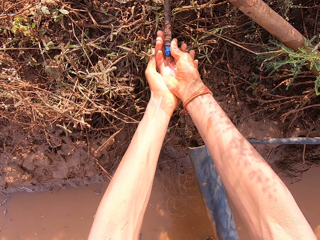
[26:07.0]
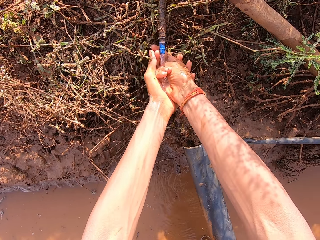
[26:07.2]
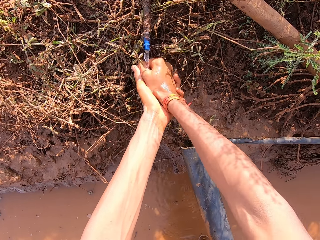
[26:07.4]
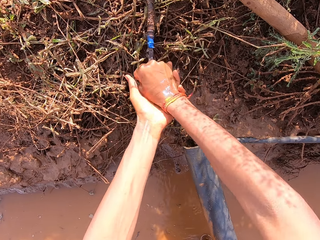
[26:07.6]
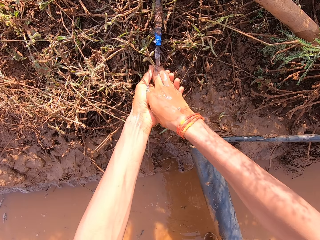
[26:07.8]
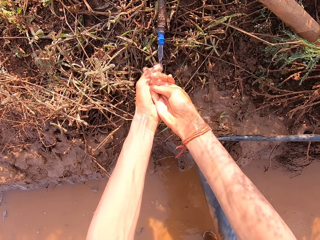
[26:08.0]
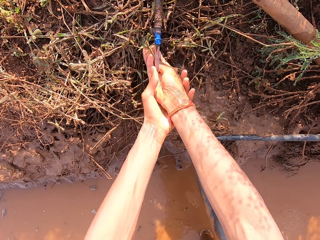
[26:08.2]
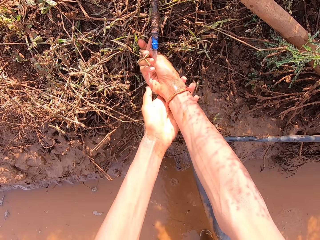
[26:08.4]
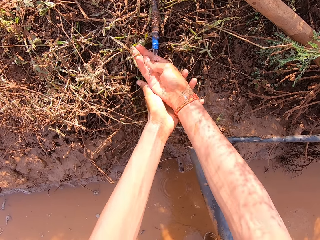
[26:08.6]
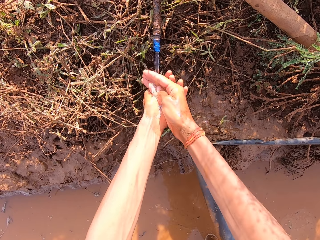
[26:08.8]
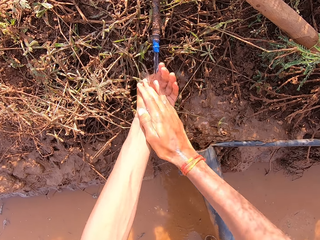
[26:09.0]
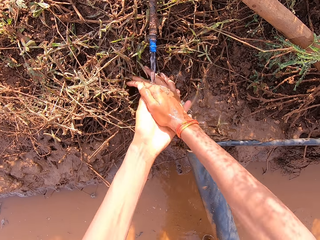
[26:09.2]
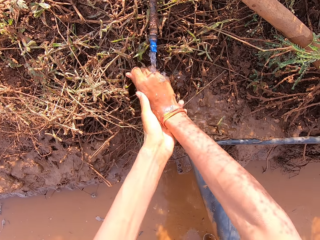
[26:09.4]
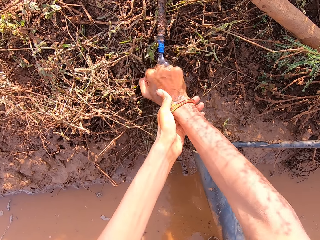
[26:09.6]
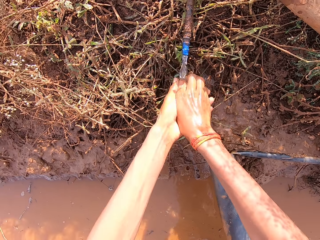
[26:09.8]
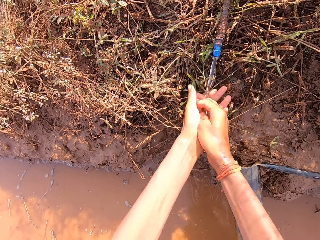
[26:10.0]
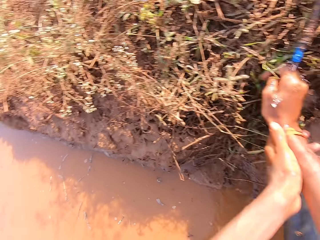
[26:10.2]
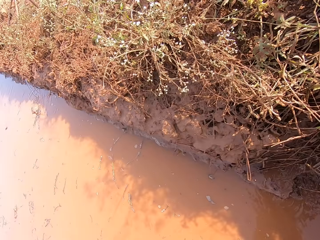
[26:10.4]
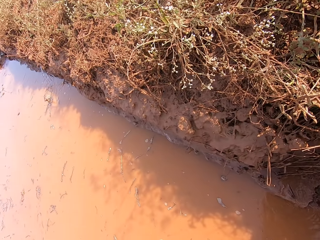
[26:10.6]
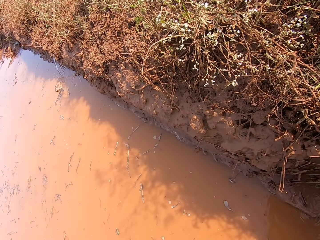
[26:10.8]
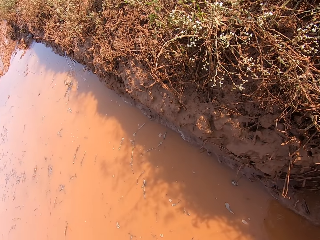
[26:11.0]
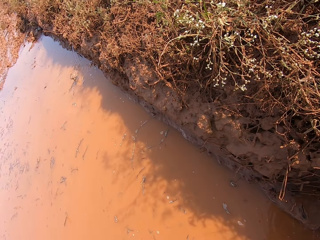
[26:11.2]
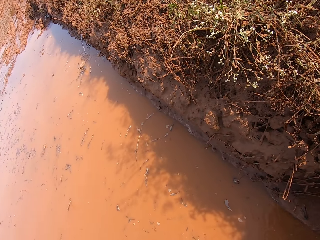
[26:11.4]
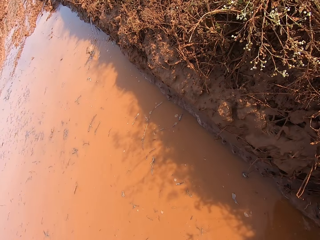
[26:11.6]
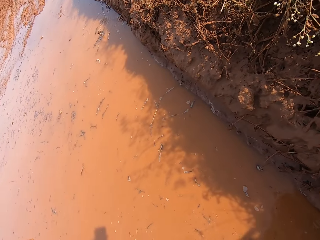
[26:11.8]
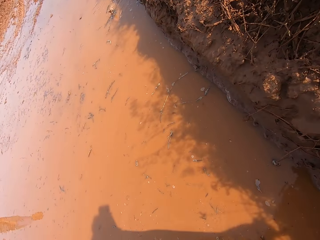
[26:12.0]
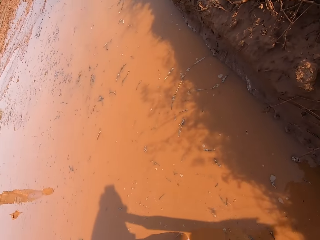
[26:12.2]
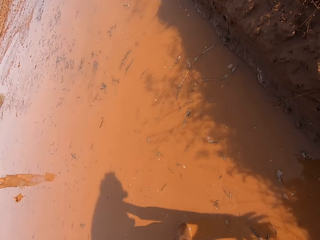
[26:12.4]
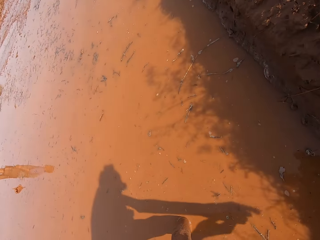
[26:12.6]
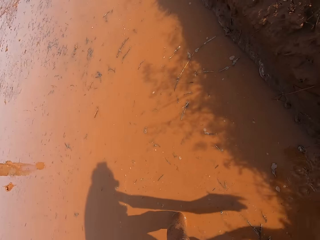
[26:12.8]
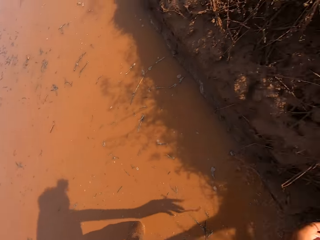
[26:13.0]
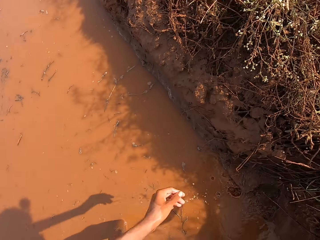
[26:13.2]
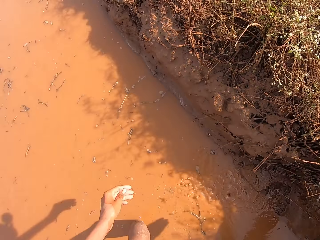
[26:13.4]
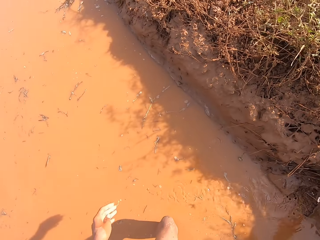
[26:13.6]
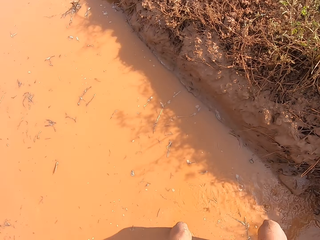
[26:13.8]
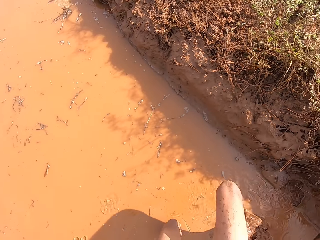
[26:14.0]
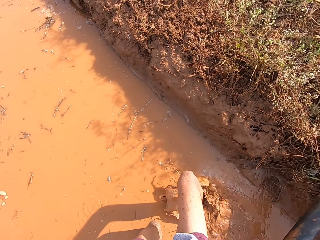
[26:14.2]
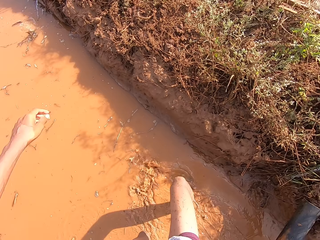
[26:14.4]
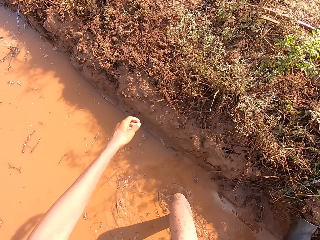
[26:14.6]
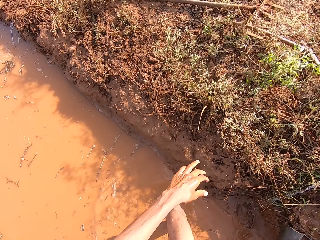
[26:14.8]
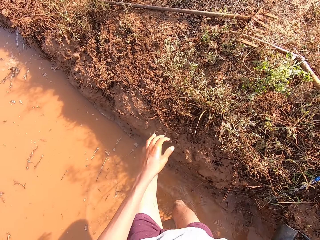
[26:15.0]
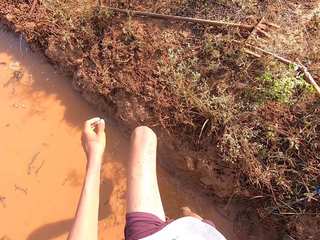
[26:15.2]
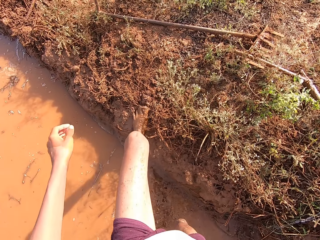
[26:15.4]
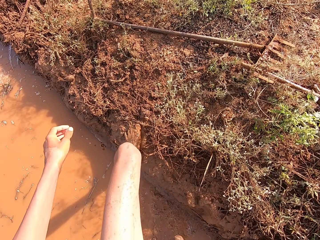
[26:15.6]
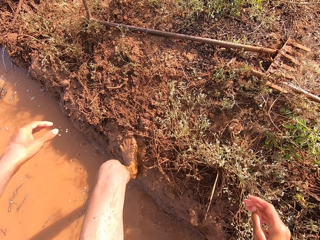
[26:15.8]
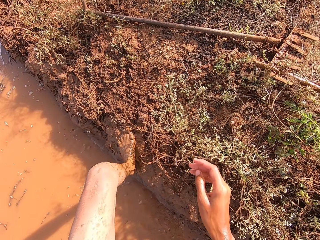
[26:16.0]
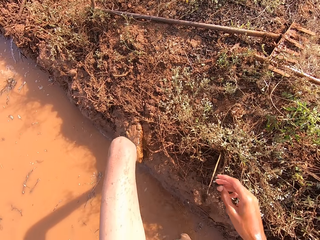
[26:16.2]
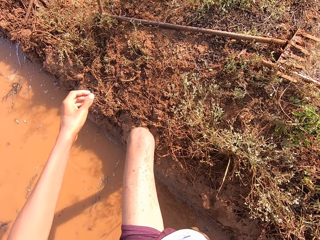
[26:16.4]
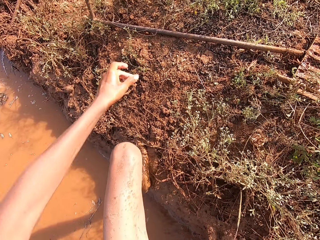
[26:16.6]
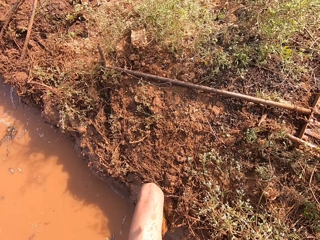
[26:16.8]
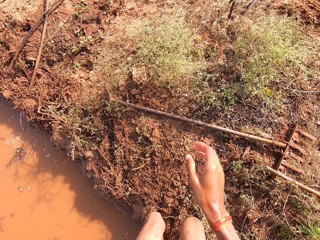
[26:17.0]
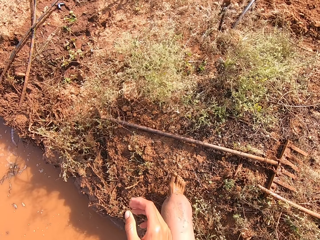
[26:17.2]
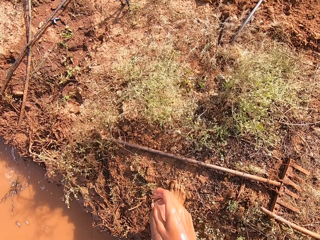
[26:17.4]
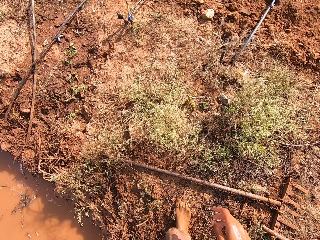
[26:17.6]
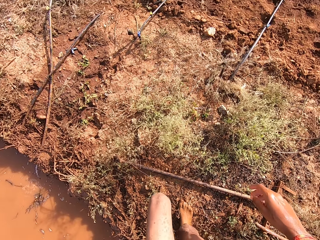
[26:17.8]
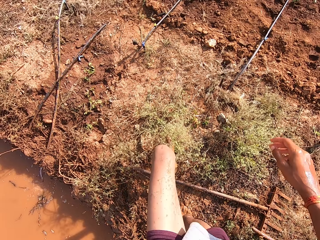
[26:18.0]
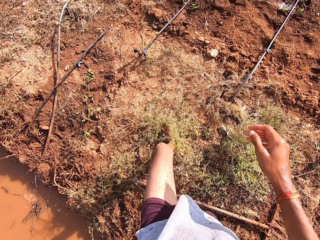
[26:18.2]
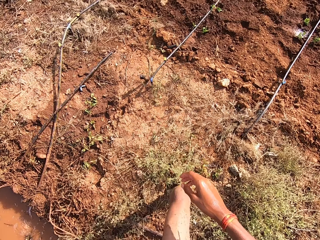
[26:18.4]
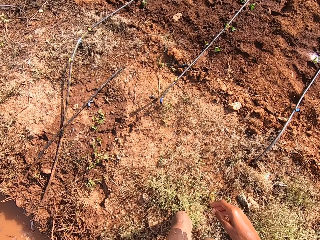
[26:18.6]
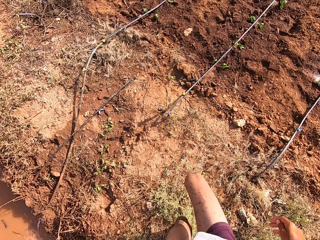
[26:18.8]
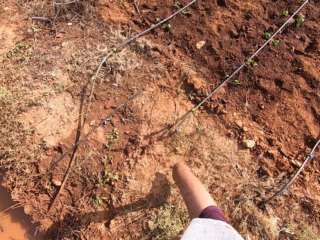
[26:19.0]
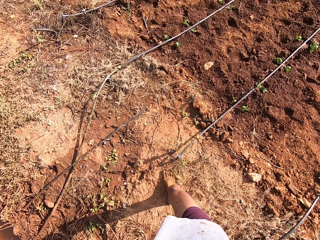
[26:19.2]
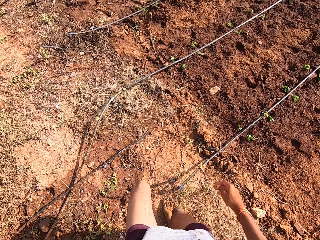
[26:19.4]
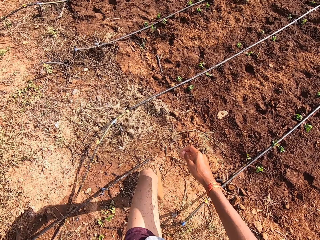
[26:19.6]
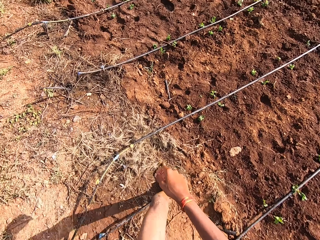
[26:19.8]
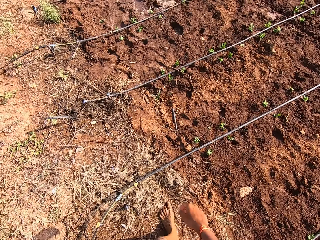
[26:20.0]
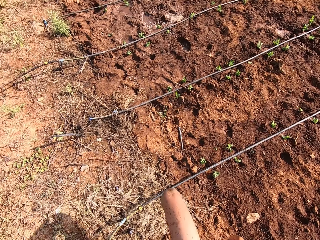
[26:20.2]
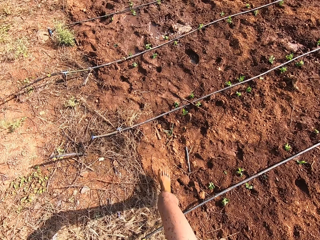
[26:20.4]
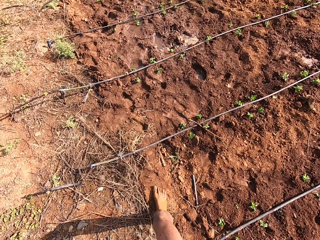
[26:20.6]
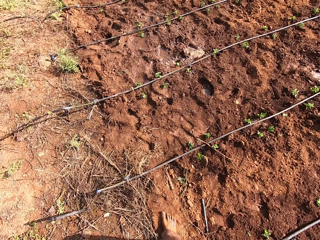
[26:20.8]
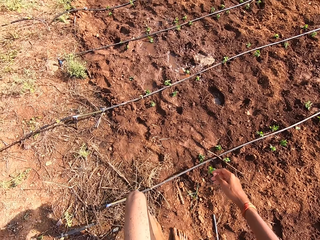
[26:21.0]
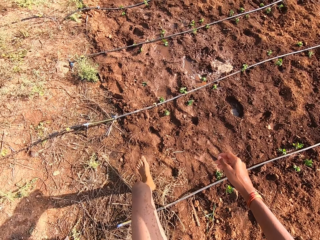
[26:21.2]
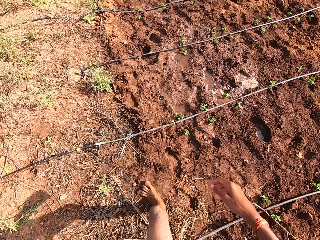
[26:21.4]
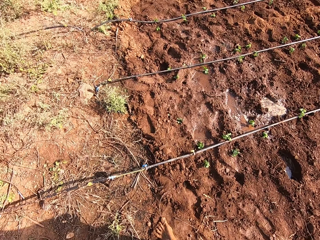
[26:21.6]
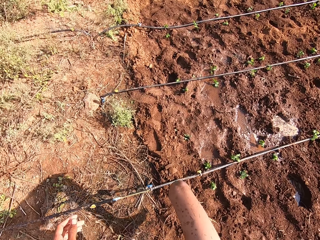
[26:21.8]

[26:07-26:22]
The man converses with the camera wearer. The camera wearer moves out of the water. They walk to a running pipe site on a farm.

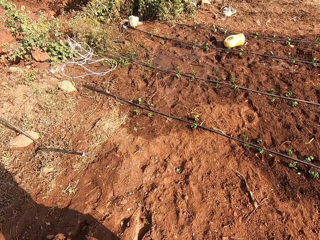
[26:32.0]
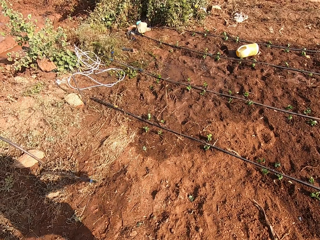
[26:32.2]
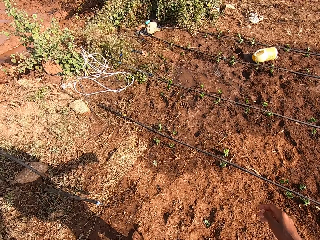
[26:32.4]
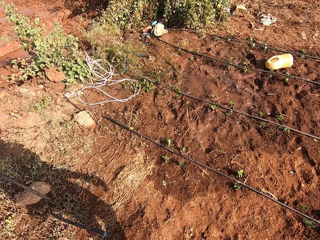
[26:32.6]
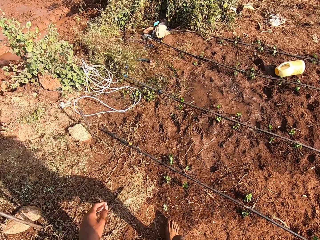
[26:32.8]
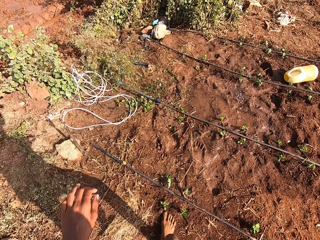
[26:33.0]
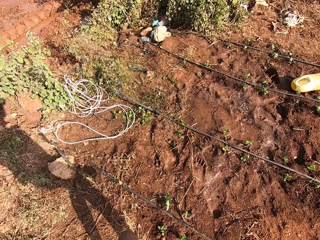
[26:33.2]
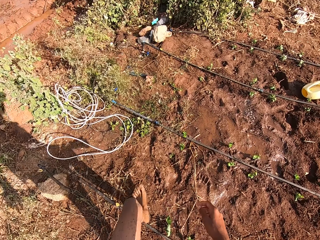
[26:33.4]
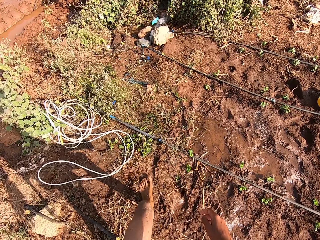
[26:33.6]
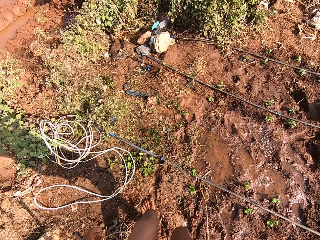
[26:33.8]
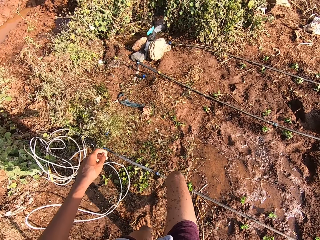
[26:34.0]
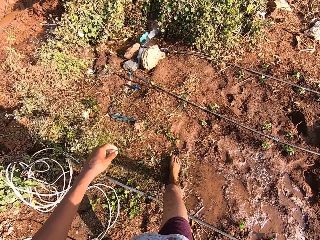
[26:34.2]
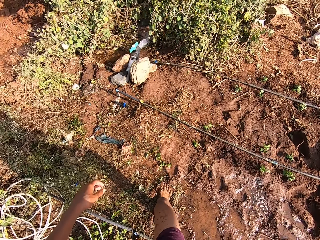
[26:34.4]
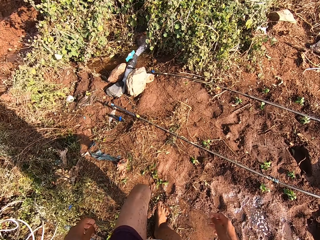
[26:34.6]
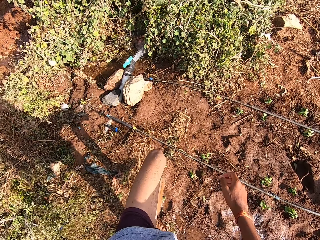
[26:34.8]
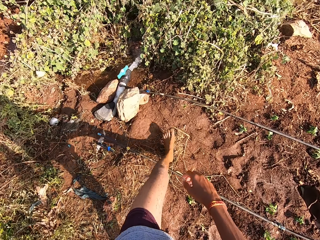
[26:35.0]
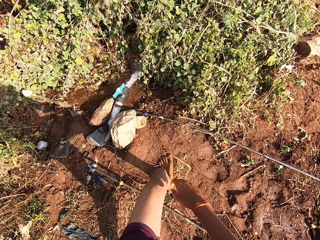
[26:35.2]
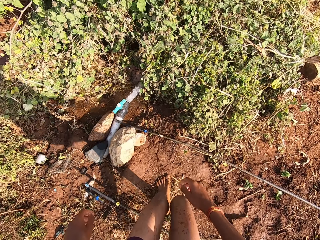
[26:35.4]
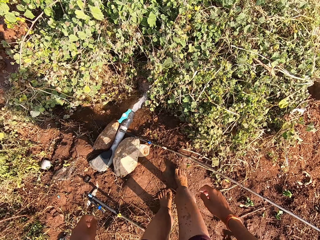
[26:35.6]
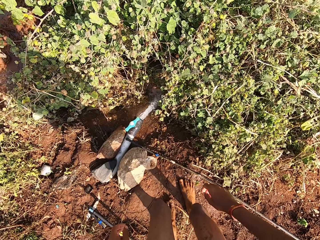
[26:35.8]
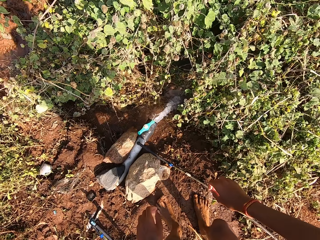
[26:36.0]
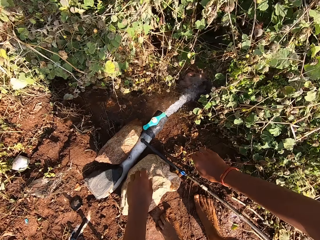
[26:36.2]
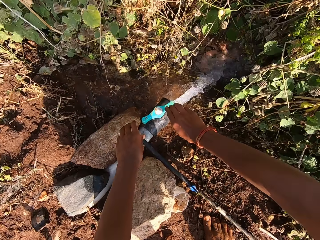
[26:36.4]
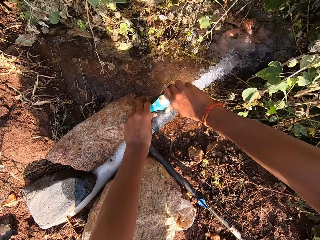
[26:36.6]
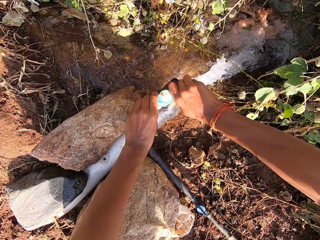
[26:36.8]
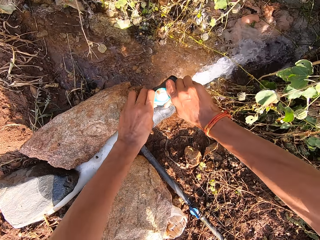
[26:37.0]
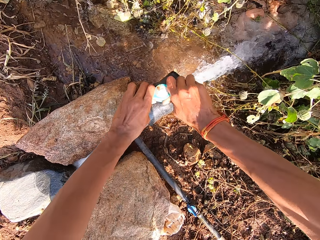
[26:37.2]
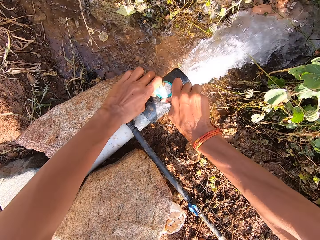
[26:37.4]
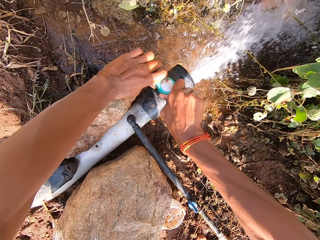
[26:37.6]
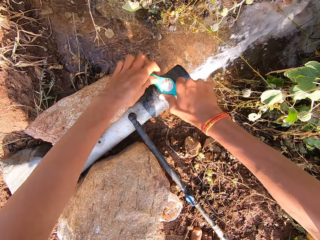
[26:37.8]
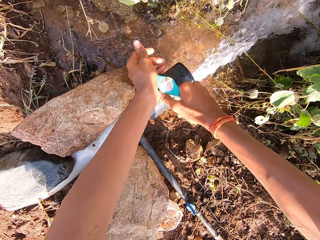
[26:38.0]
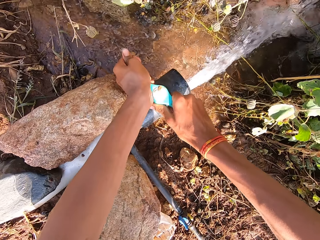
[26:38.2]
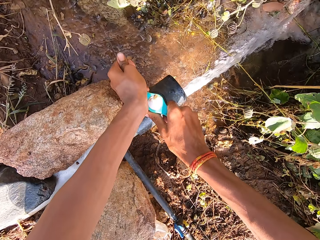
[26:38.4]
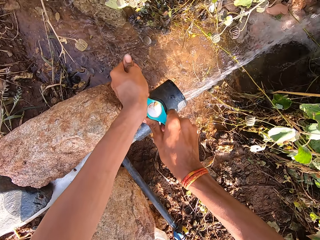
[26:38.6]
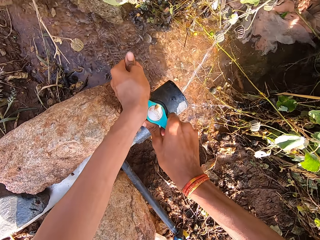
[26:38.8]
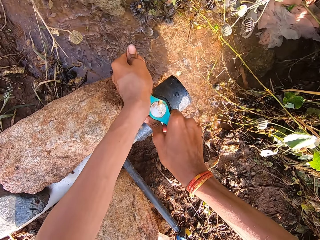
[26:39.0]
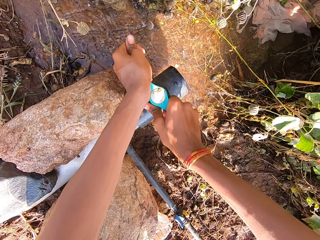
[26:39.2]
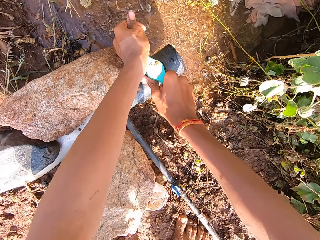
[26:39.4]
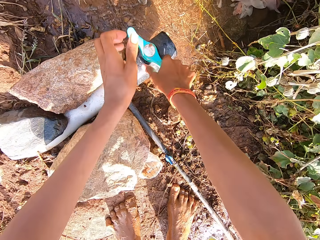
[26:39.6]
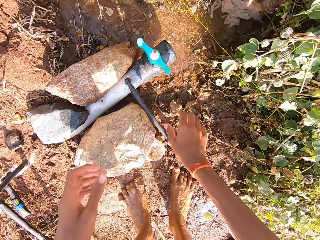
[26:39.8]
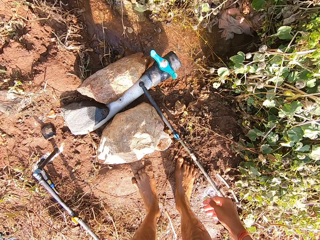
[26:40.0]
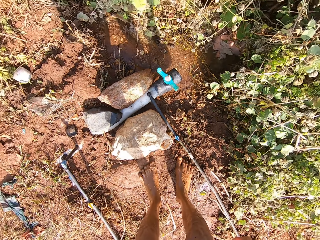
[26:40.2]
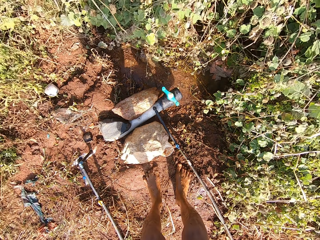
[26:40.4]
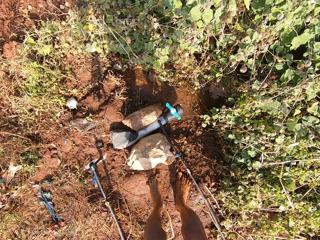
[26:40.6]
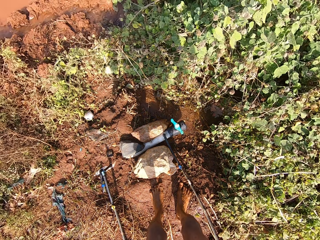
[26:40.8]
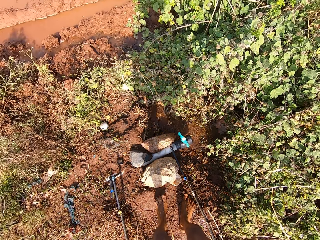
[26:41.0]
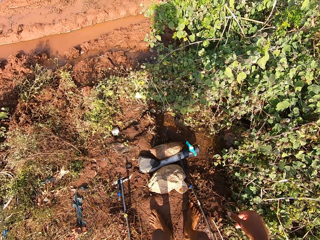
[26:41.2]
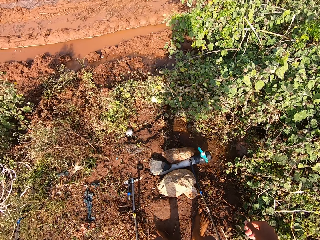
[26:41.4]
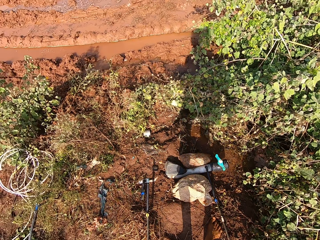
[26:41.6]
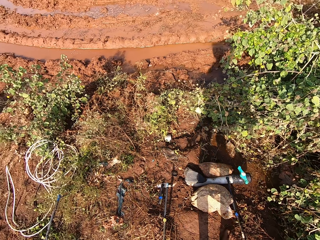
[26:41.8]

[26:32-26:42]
The camera wearer closes a running pipe water with his hands. He walks along the farm. He stands.
